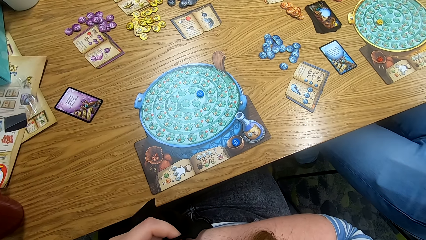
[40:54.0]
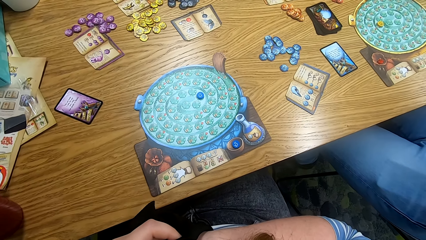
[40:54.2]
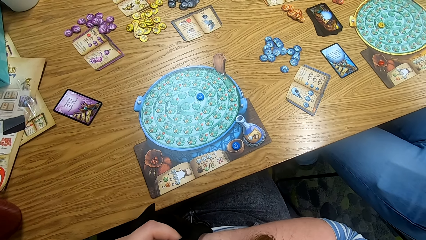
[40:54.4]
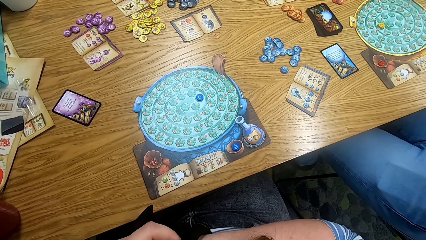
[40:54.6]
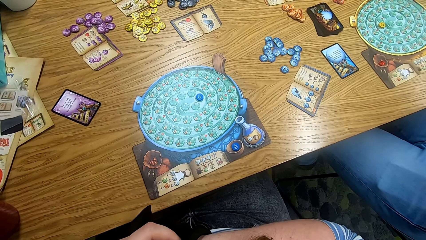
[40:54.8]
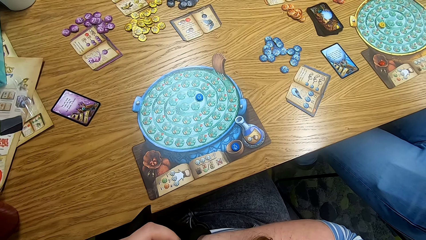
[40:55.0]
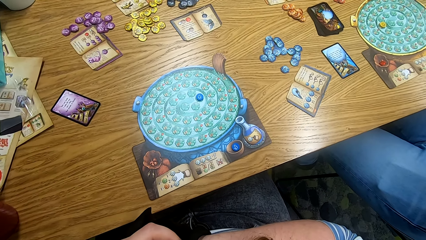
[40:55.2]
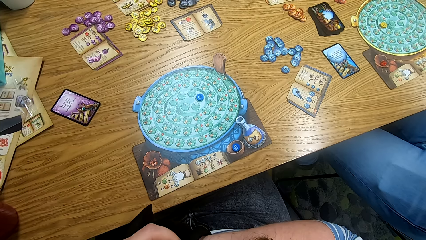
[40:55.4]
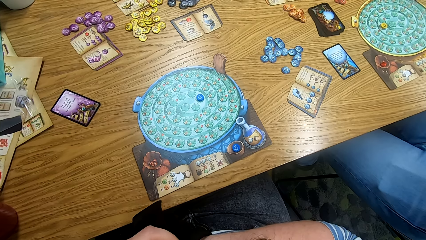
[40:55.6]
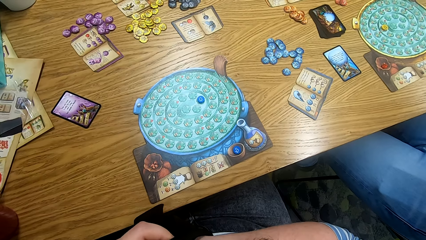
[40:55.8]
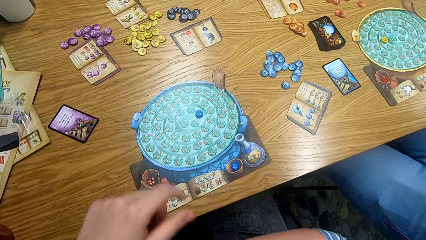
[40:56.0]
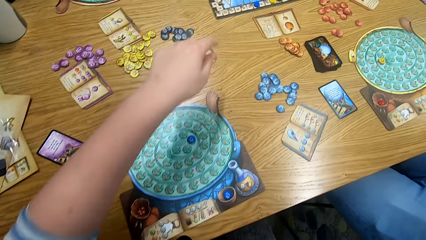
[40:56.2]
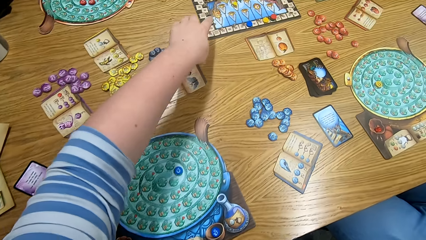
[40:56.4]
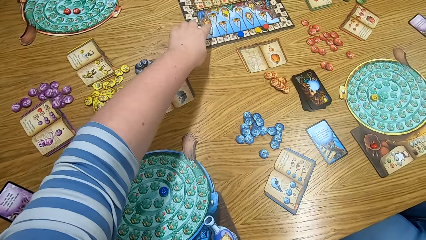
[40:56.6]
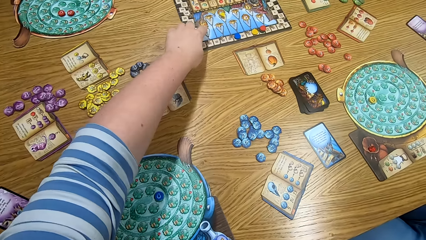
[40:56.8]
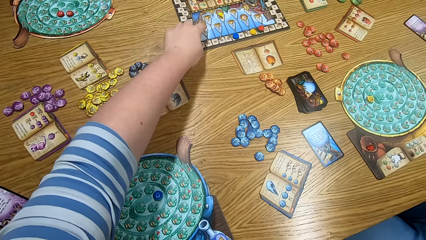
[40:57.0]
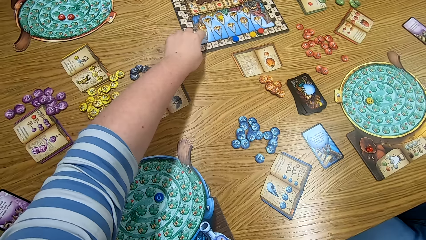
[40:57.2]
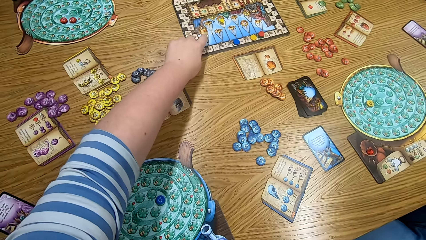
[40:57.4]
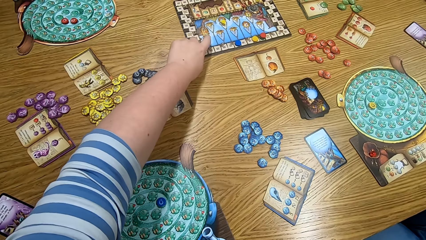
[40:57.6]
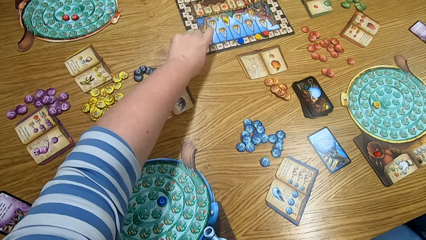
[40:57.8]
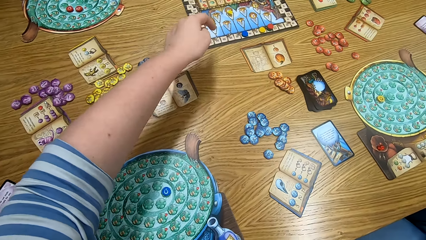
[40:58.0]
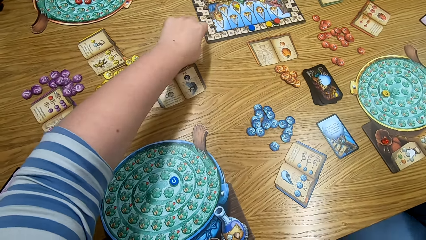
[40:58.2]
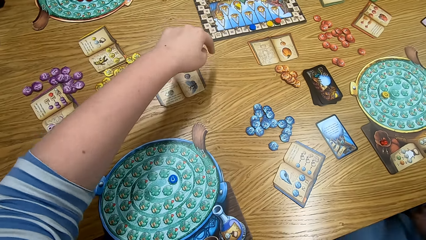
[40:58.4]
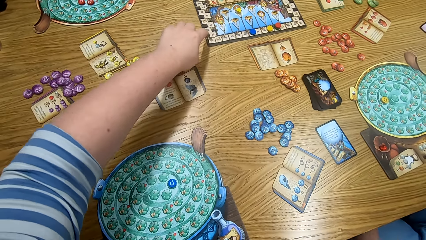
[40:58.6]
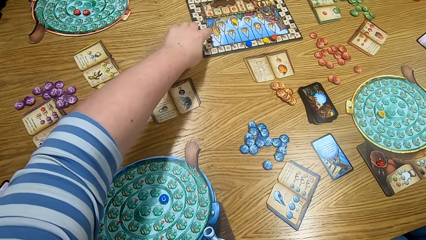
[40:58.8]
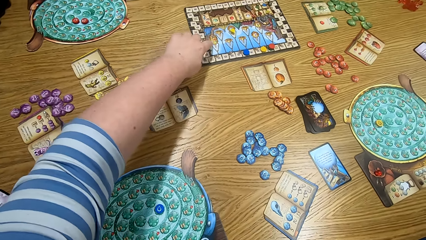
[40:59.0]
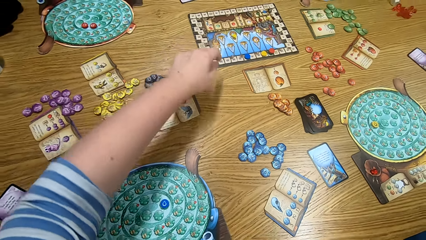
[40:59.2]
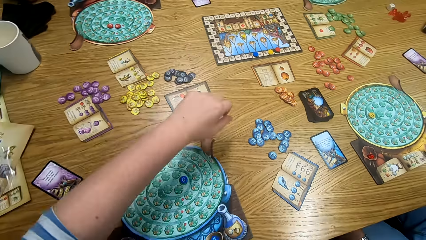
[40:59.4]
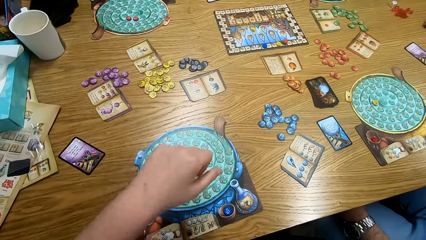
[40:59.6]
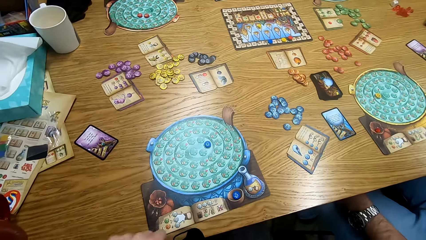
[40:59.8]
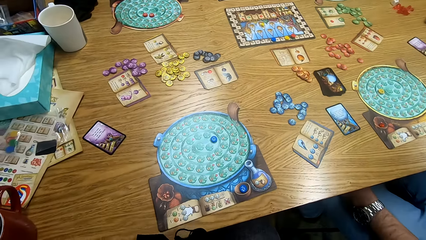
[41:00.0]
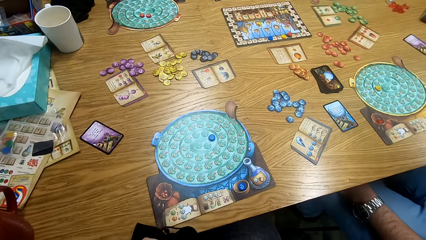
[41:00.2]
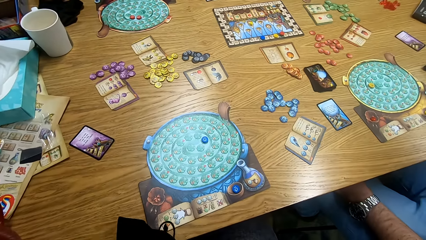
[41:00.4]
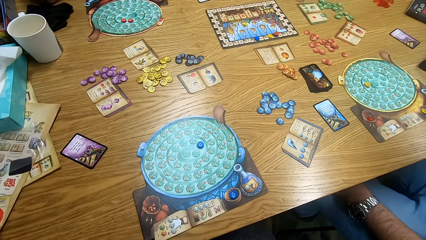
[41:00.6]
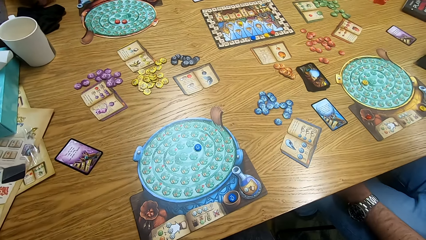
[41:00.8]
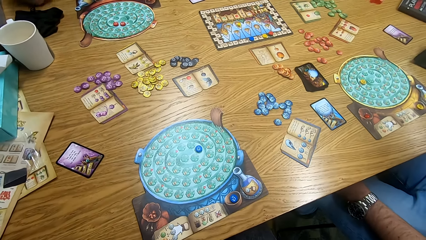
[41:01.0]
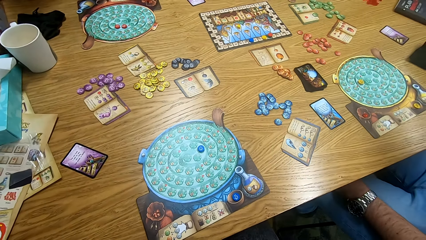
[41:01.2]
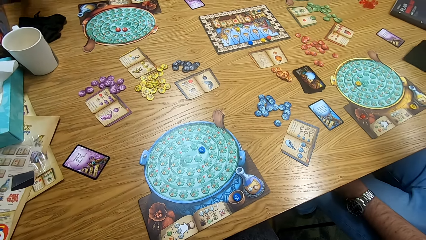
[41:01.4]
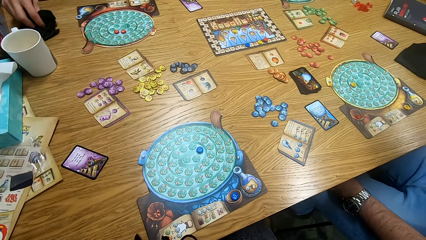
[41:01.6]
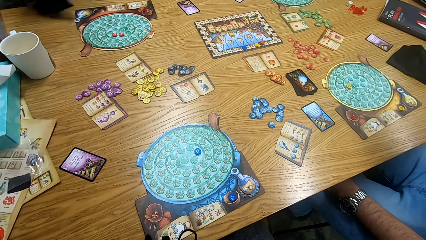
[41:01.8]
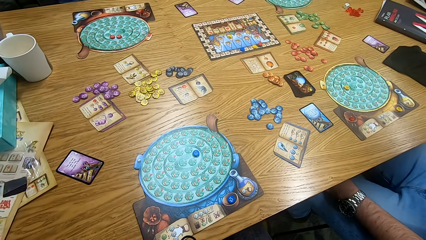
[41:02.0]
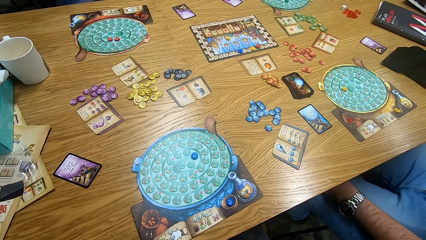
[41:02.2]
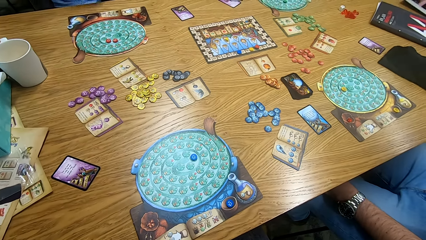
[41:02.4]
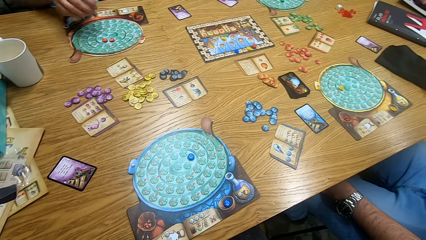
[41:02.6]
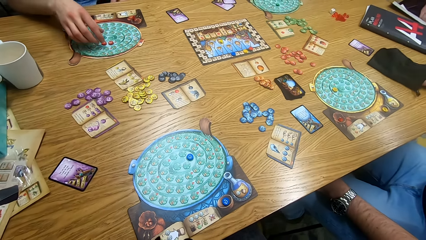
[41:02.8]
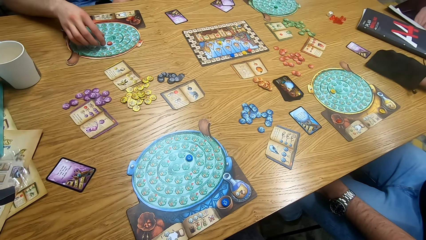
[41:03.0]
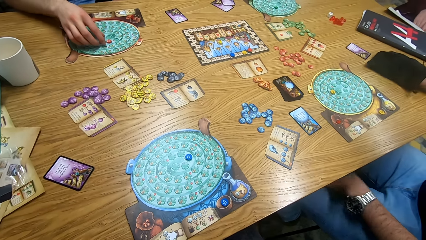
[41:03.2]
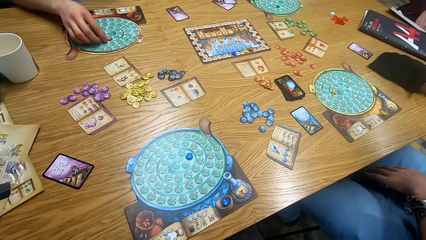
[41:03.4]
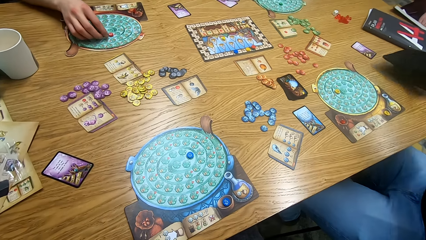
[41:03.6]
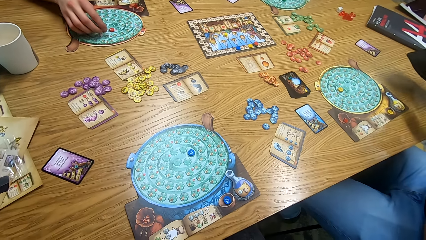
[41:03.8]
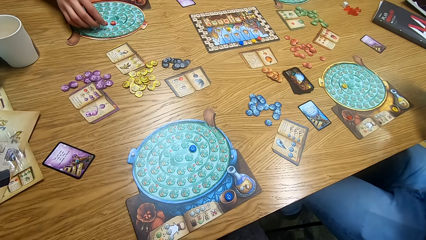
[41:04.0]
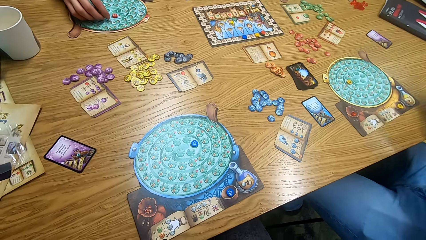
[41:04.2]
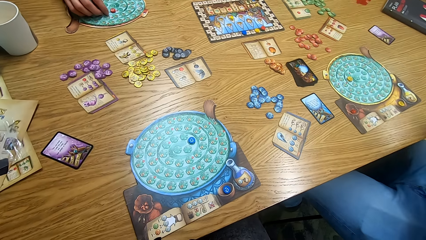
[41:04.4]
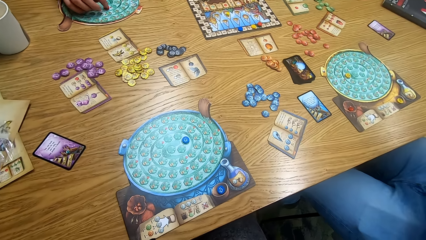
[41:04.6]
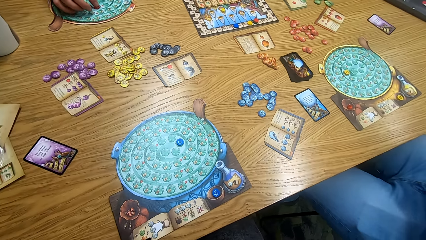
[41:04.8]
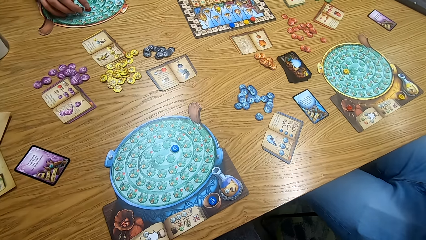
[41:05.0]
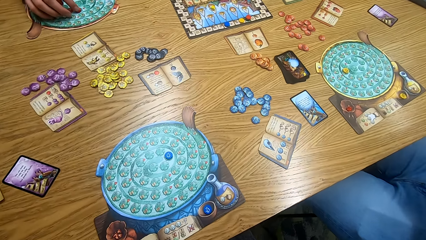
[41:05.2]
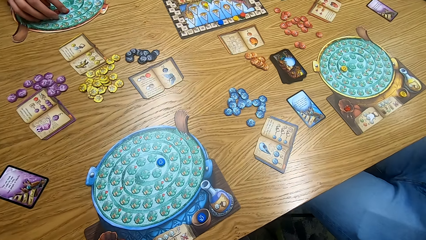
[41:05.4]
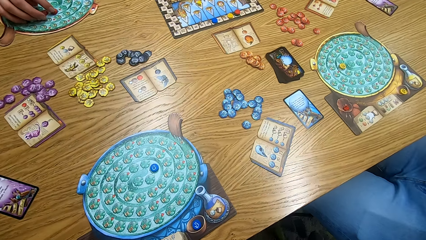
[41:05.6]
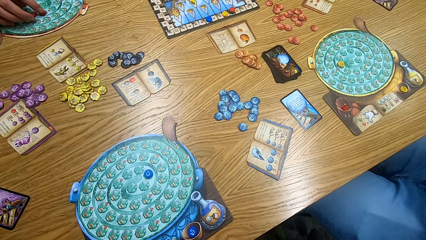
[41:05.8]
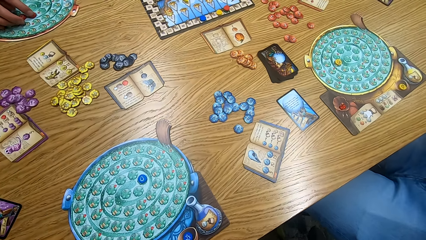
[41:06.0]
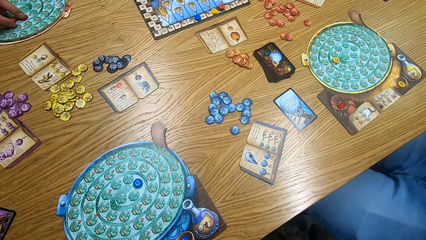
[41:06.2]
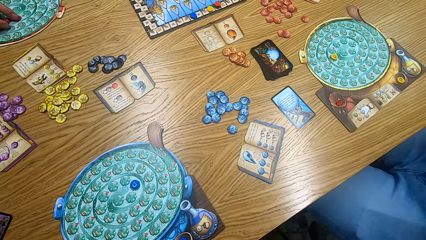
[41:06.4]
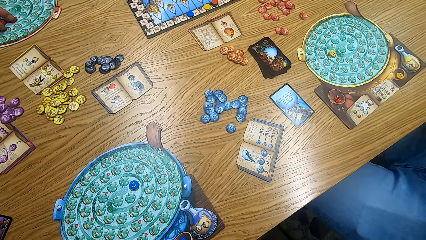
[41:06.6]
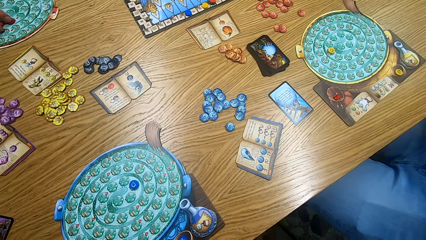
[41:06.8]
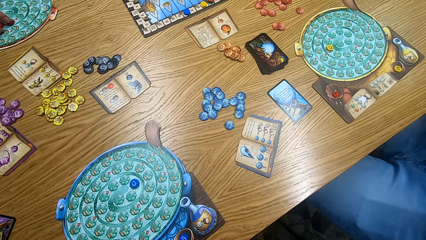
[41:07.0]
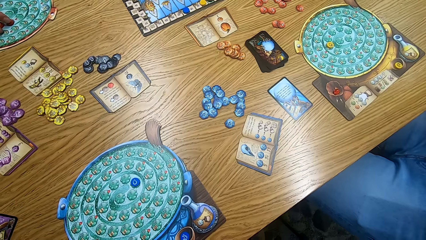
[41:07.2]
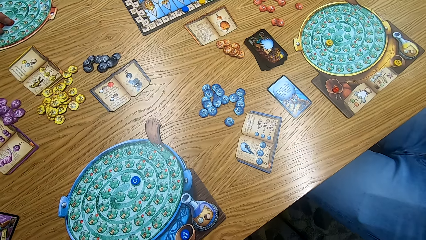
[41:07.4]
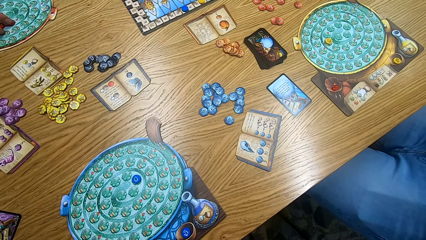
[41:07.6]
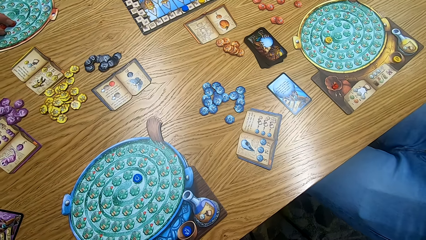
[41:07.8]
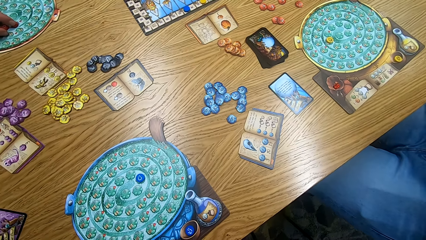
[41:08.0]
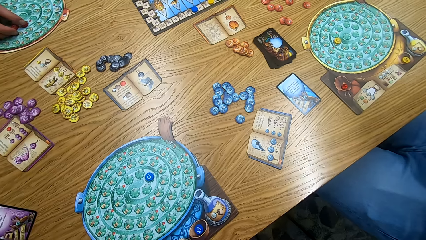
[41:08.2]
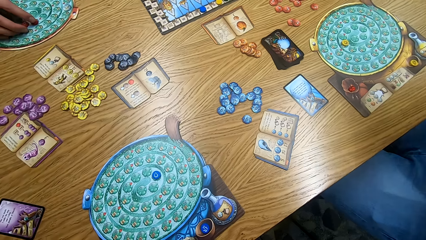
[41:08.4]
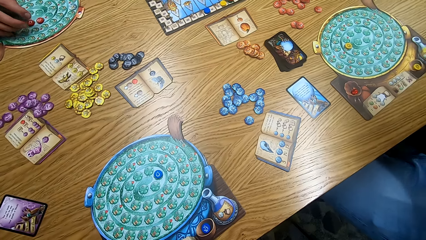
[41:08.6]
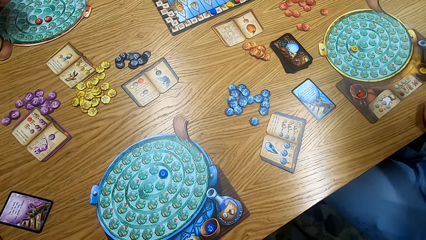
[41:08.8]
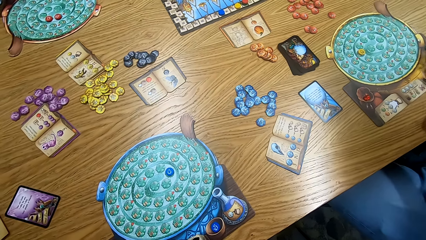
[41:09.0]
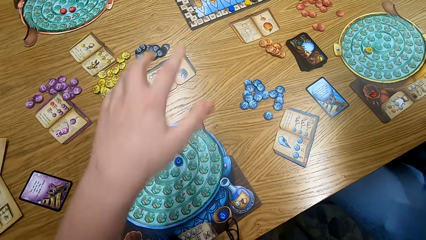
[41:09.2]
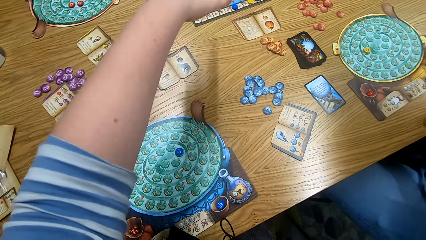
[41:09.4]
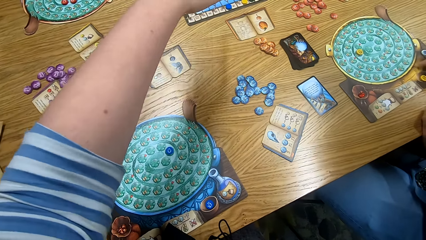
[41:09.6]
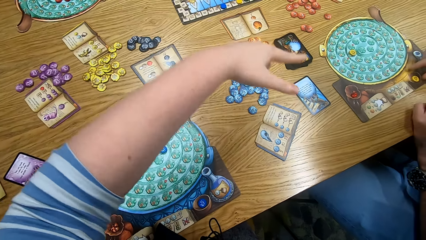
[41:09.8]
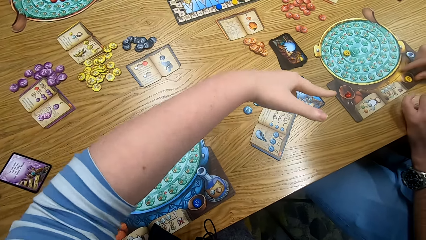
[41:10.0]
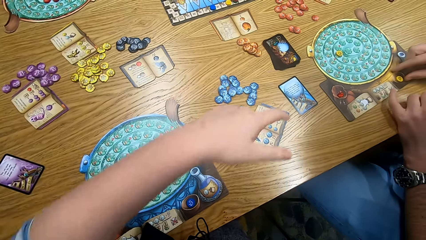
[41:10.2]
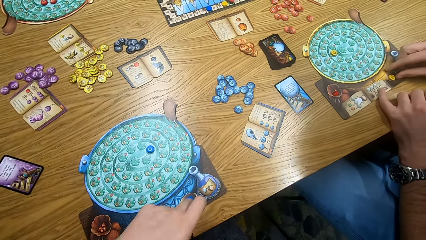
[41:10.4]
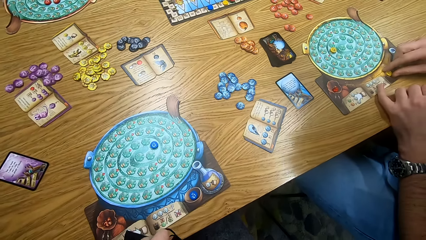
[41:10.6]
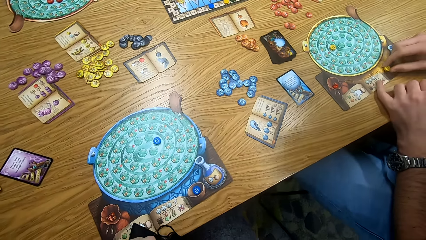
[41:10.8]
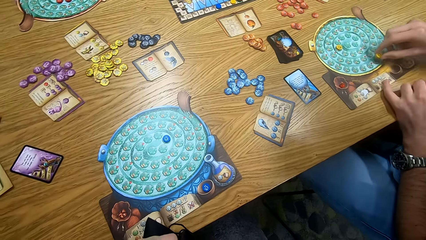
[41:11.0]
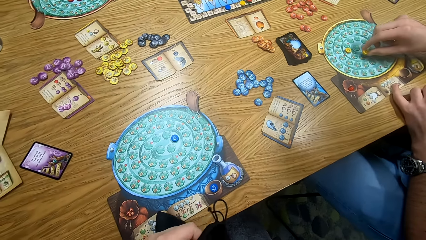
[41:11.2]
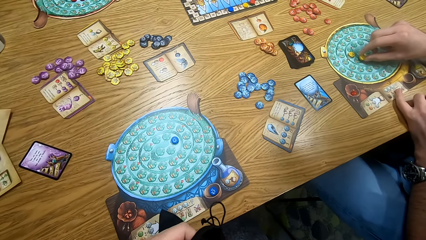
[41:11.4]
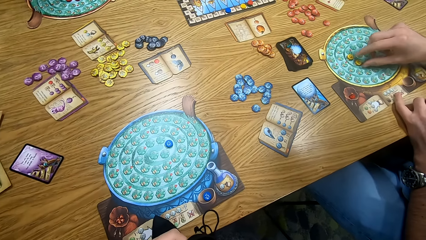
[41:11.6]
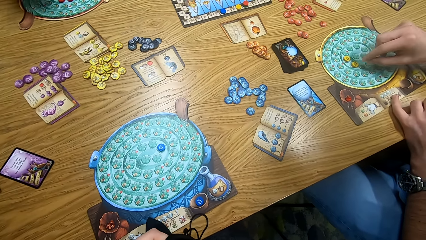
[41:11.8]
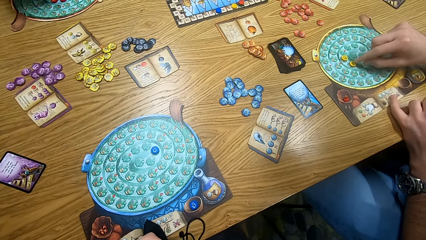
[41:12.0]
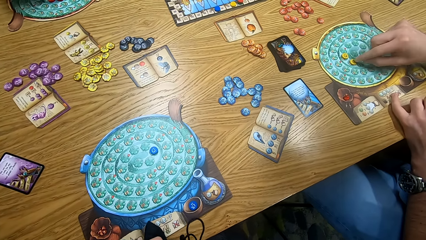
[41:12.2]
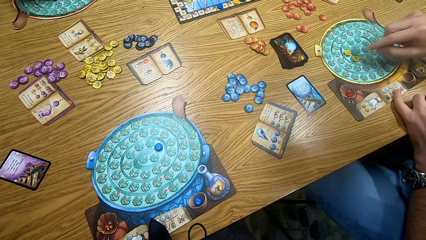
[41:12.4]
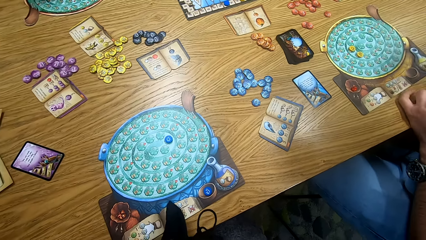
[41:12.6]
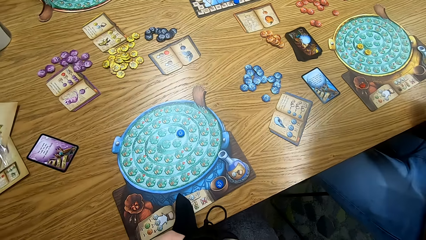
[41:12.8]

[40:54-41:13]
The camera wearer points at the board on the table. They touch something. They look around. A man plays something. The man moves the token on the board. Another man picks a bag from the table. The camera wearer points at something. The other man plays something. The other man moves a token on the board.
